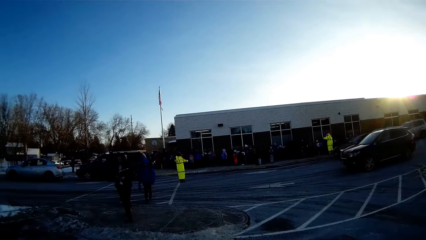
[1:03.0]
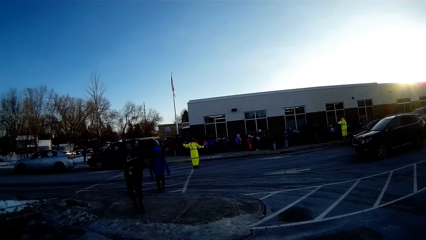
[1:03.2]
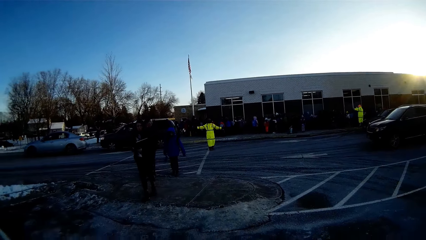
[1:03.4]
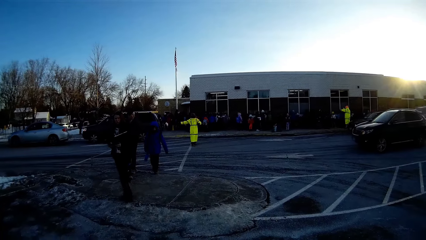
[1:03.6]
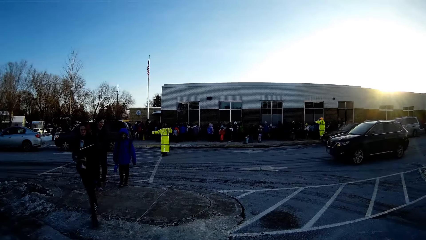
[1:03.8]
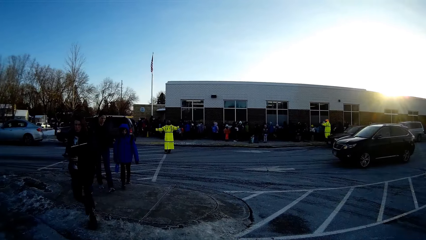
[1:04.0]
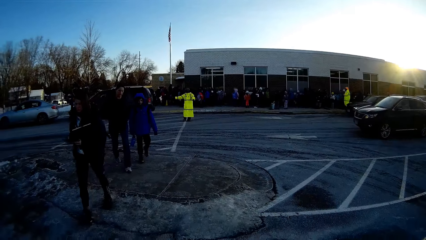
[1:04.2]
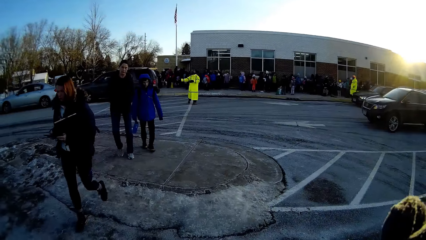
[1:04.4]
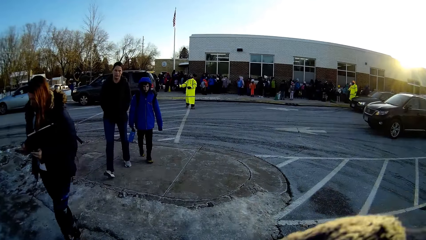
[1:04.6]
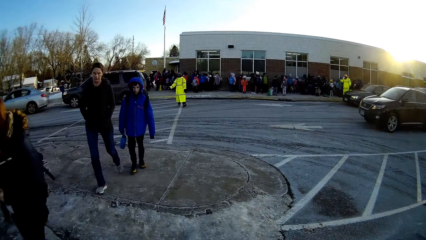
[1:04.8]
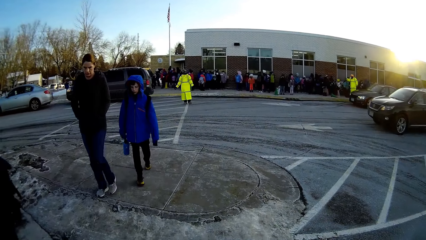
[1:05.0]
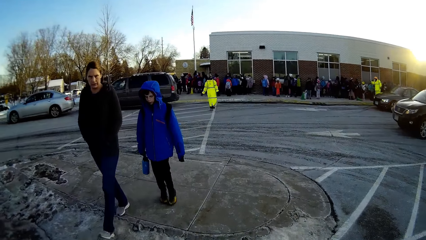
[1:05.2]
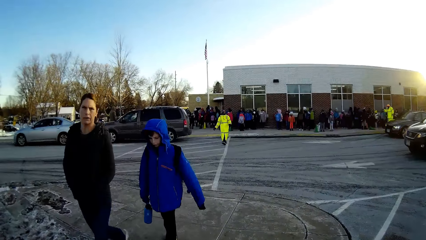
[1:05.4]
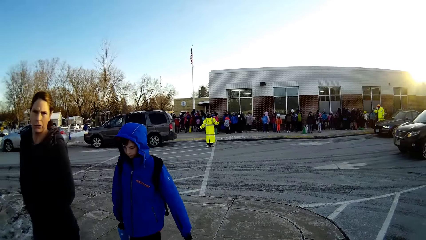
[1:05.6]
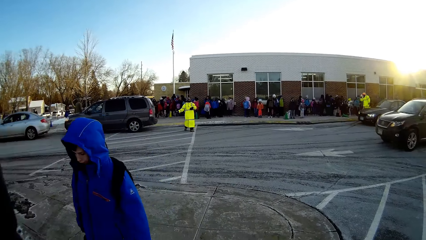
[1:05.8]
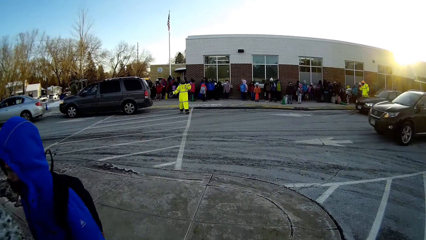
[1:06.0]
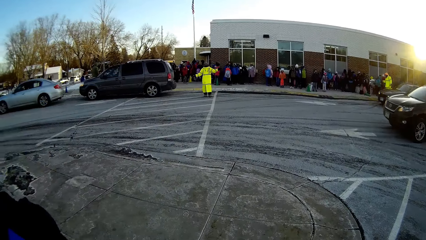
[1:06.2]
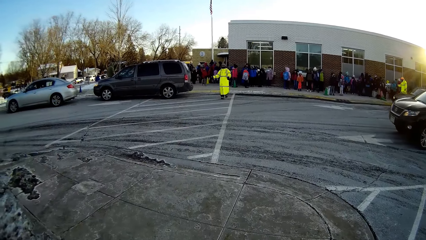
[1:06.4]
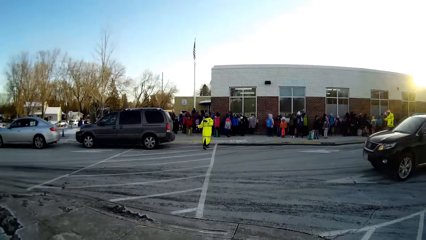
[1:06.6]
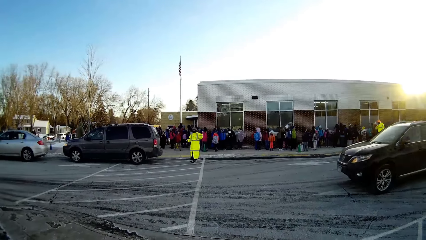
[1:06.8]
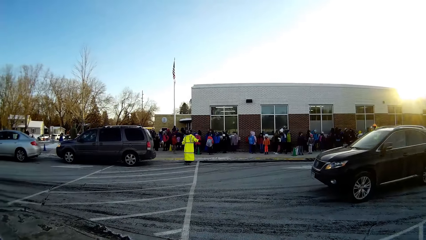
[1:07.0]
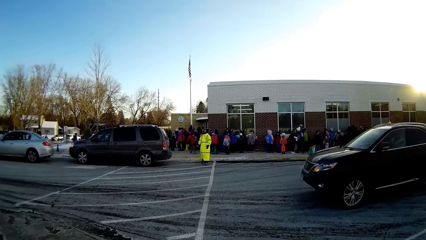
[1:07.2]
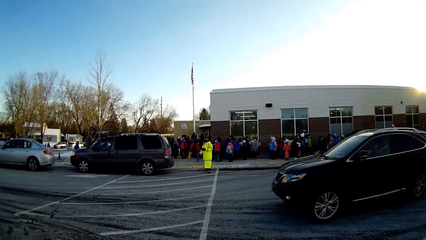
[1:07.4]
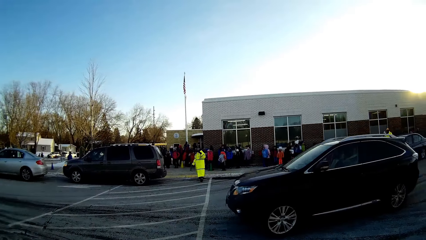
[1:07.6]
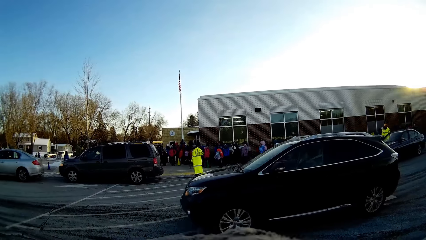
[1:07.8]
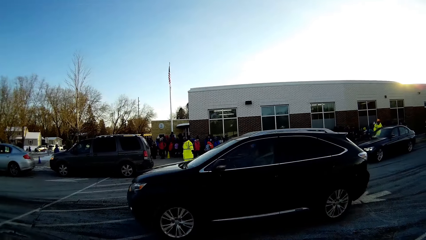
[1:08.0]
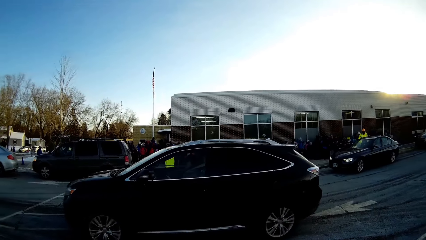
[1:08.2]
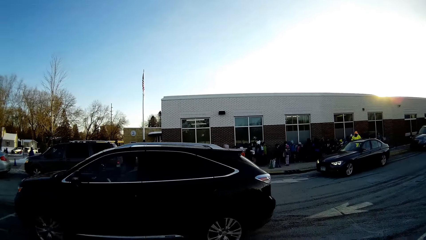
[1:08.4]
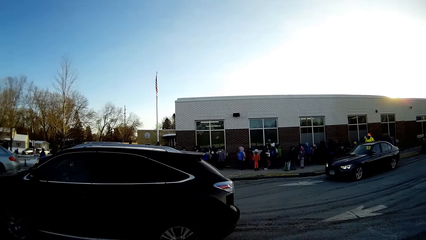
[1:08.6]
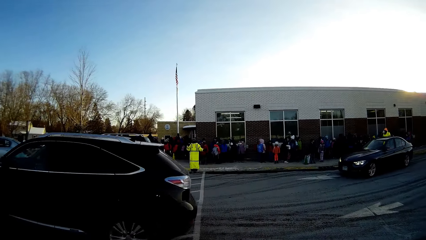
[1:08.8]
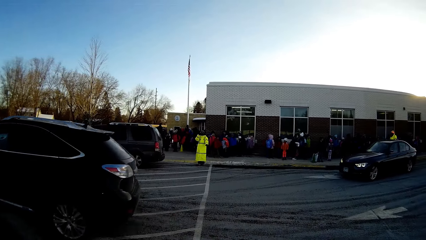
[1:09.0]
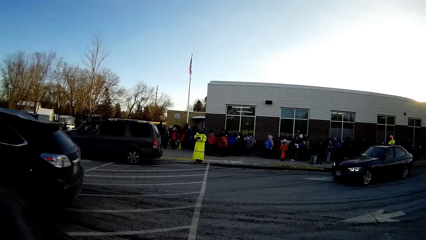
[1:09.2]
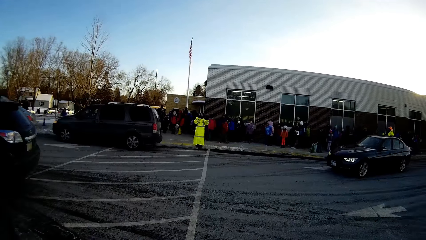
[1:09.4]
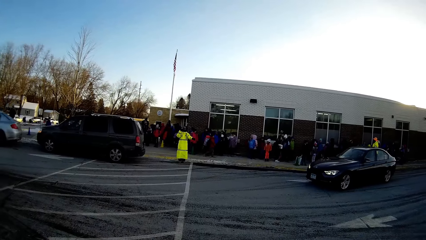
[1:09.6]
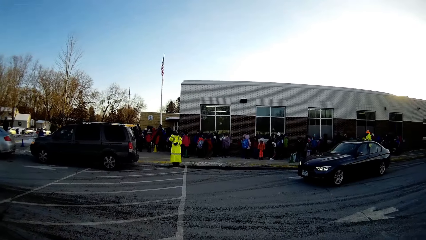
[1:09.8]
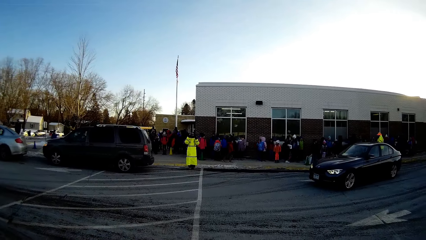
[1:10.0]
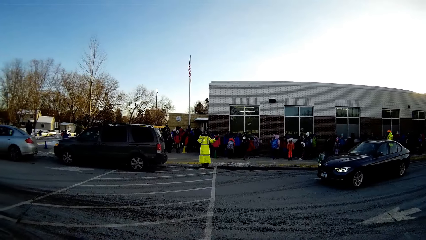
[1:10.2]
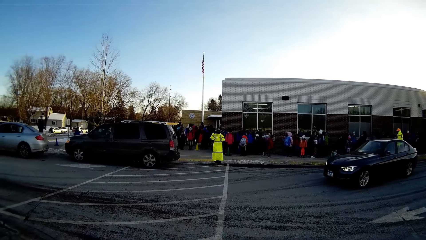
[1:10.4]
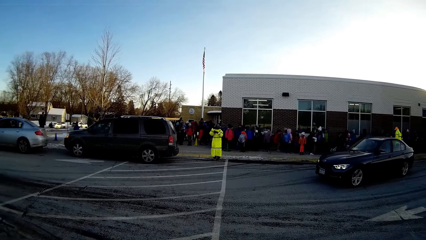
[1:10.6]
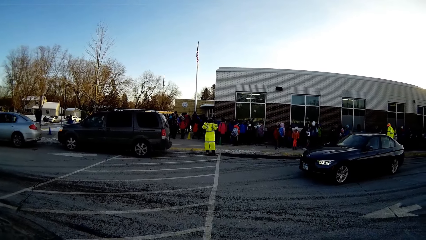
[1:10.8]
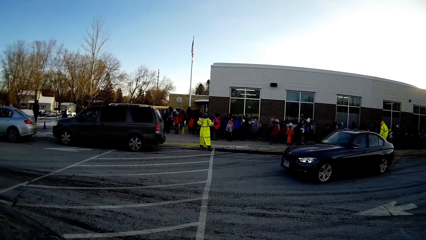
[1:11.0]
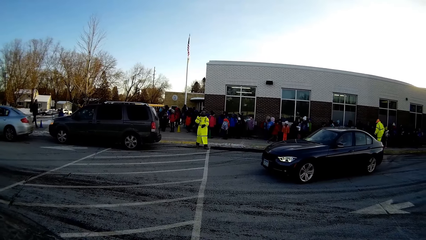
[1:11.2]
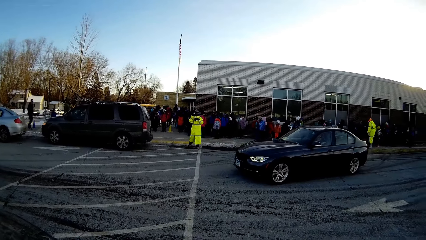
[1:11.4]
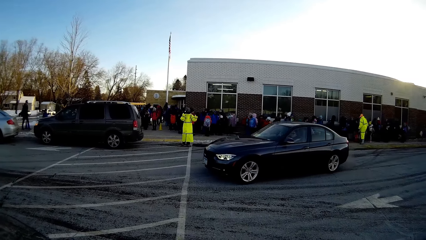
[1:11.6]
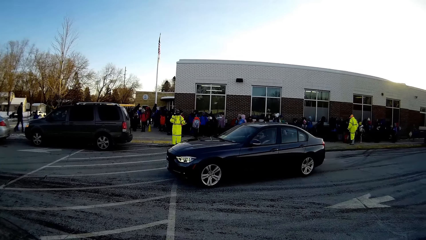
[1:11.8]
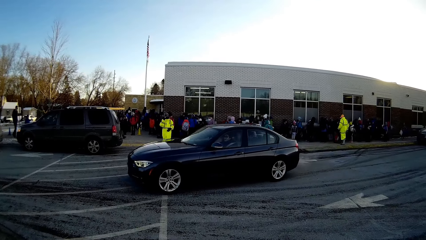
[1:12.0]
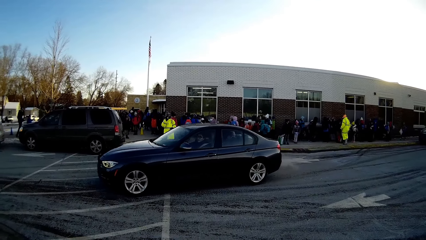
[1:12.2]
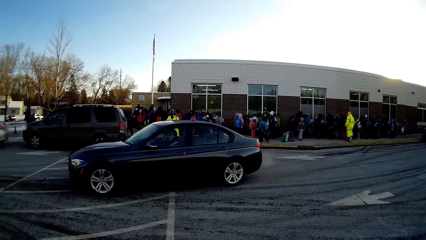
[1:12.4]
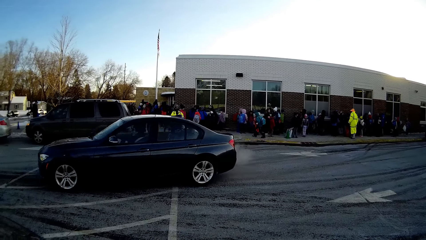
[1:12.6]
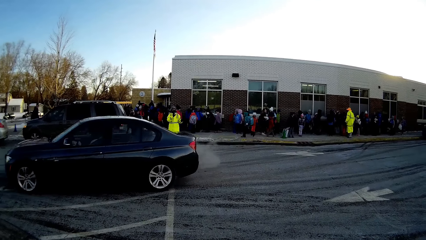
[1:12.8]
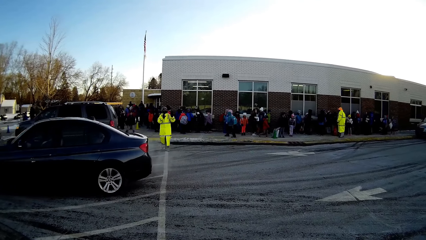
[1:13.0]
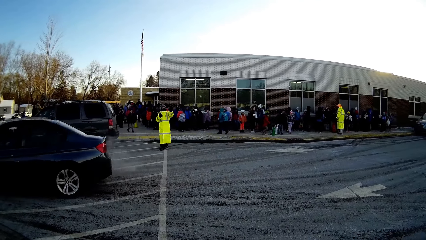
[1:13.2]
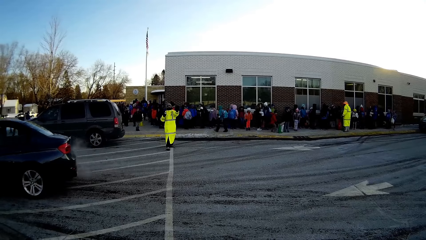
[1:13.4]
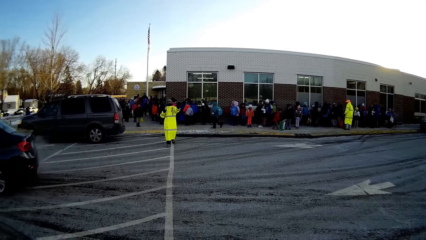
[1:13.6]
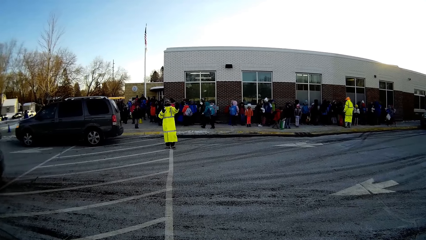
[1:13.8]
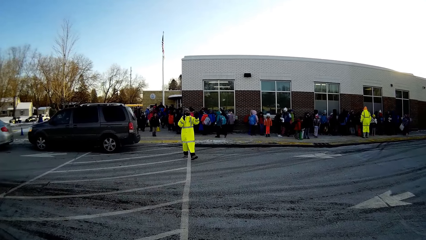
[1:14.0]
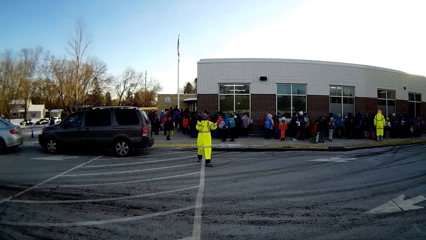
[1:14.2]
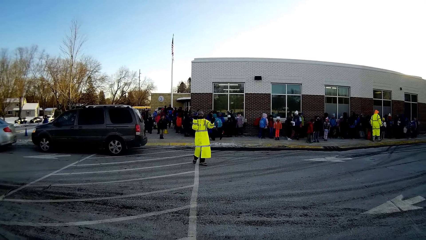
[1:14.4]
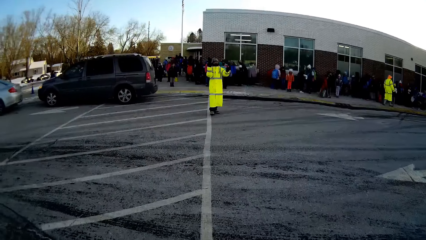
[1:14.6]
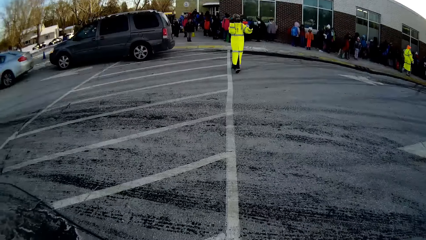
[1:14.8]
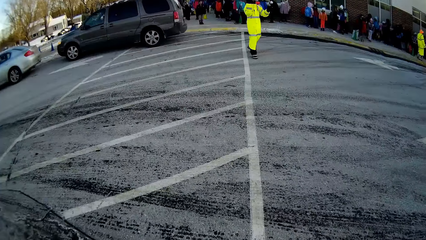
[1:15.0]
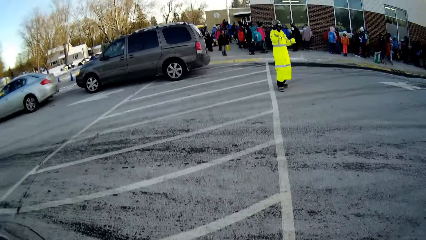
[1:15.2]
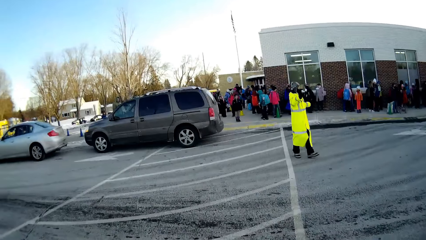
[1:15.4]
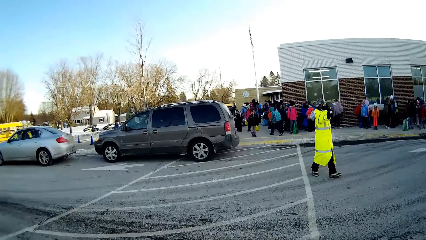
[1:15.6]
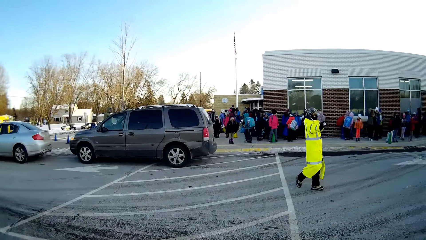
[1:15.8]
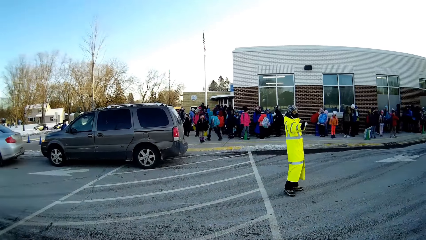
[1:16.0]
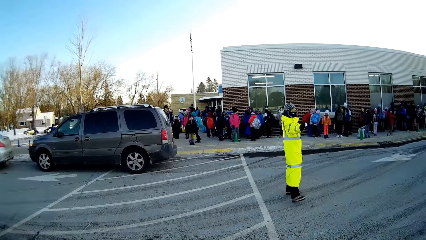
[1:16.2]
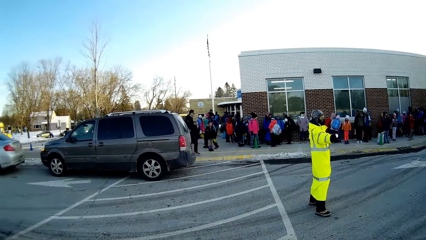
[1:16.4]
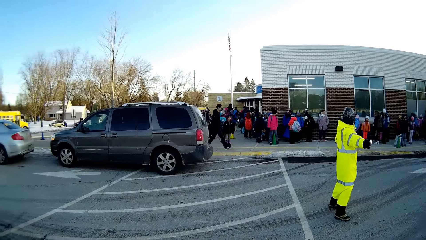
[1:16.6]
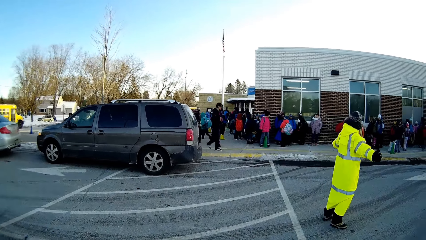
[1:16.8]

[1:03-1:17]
A woman walks at the pedestrian. Another woman walks at the pedestrian. A boy walks at the pedestrian. A man controls traffic.
